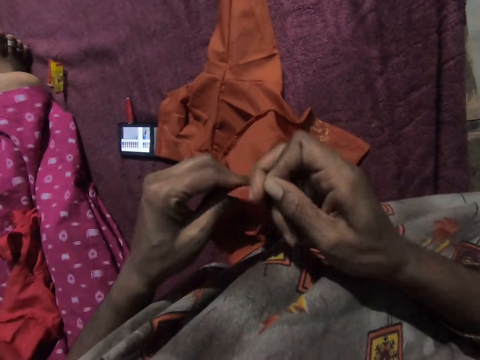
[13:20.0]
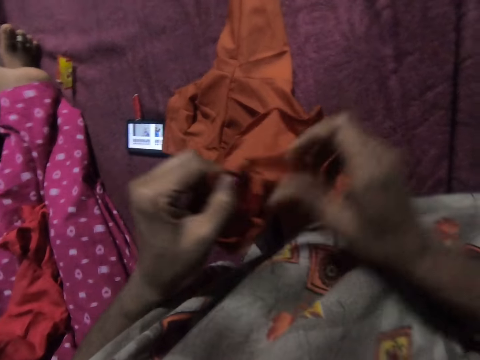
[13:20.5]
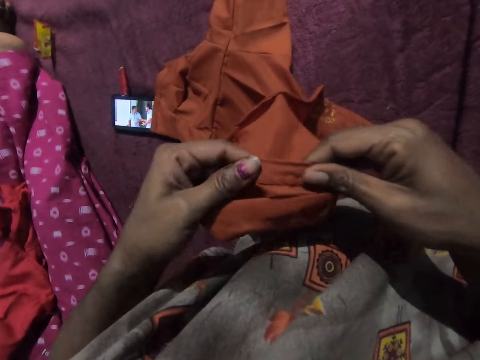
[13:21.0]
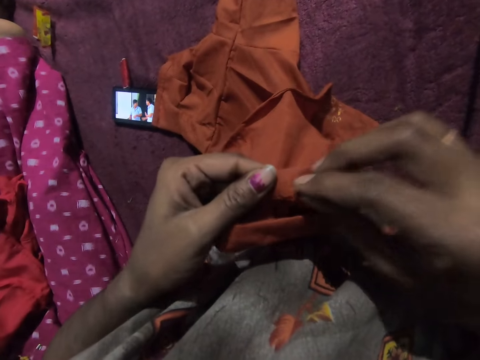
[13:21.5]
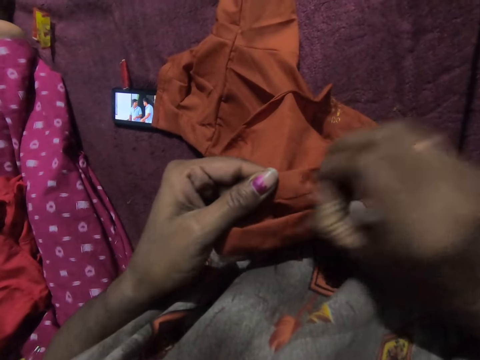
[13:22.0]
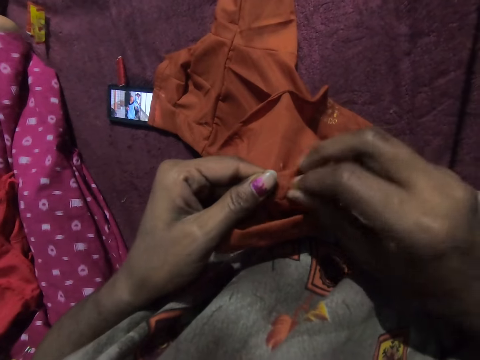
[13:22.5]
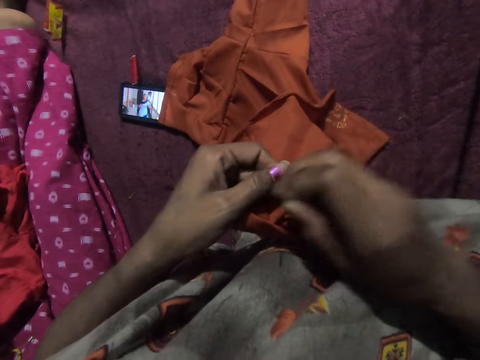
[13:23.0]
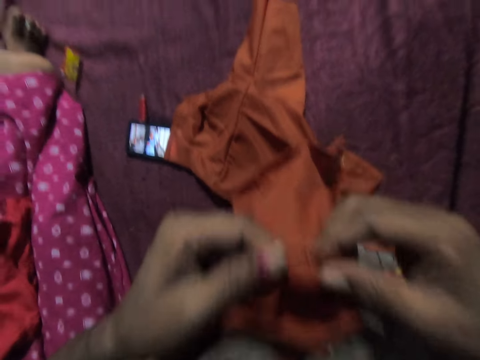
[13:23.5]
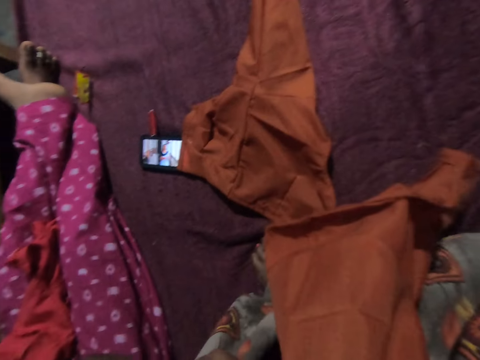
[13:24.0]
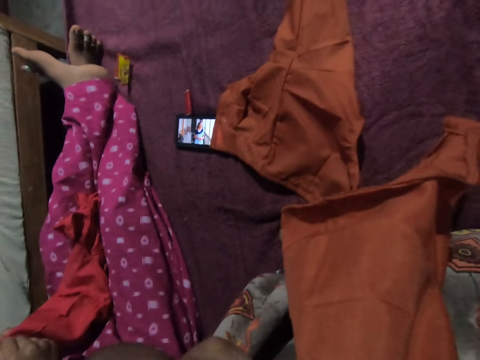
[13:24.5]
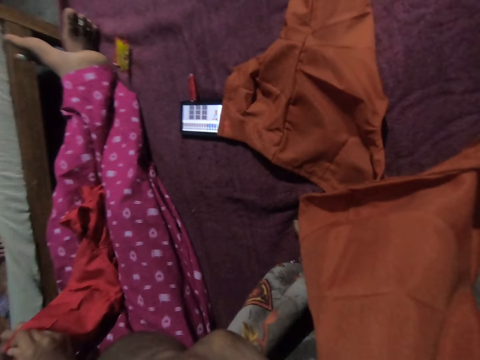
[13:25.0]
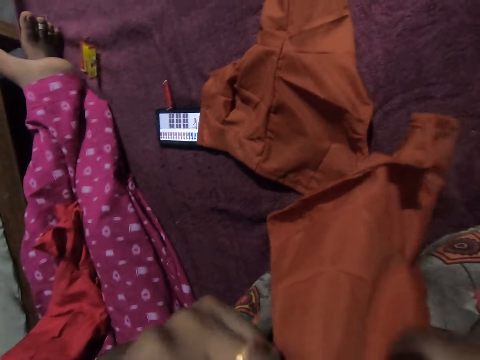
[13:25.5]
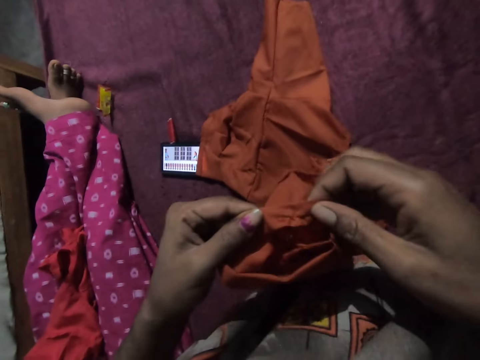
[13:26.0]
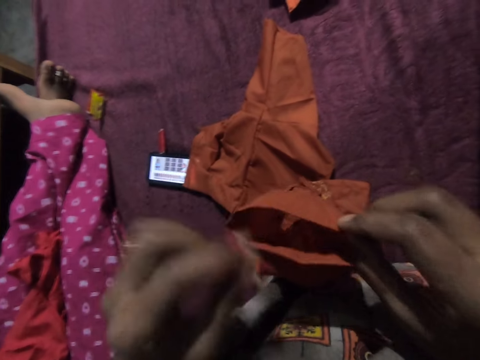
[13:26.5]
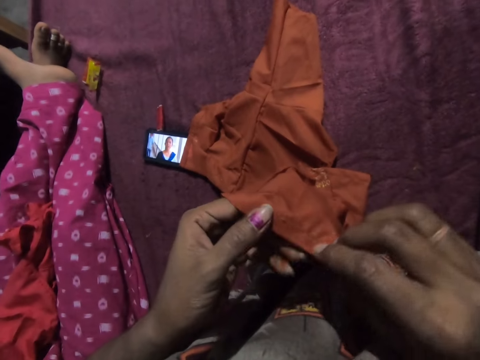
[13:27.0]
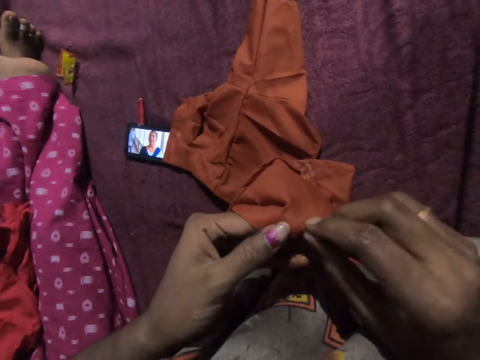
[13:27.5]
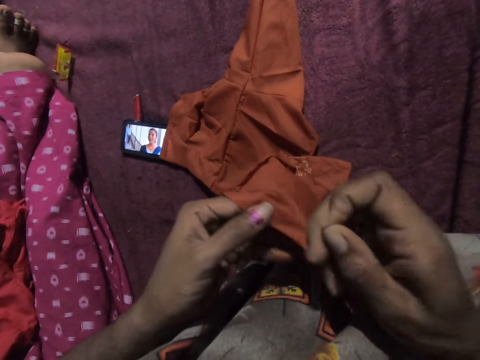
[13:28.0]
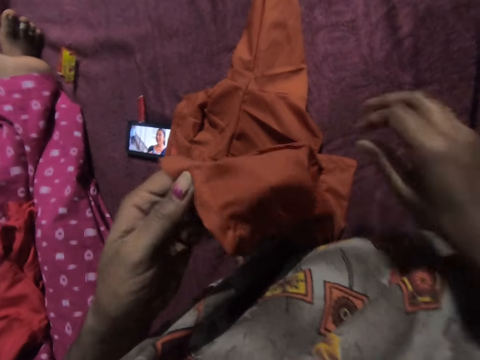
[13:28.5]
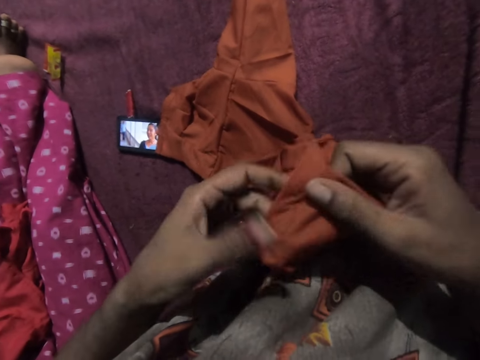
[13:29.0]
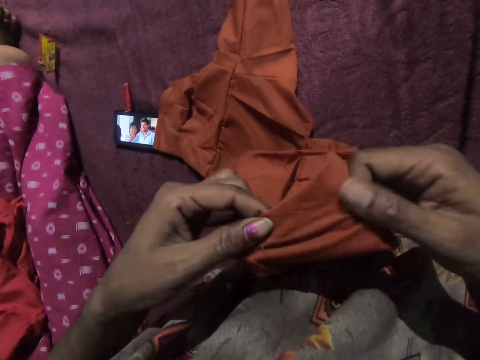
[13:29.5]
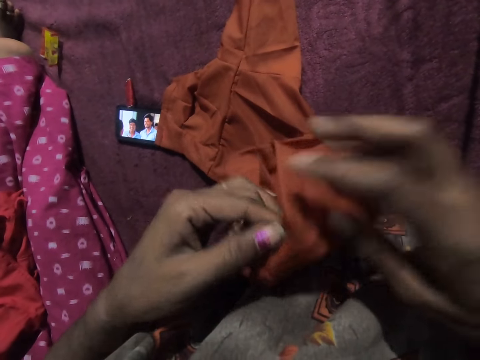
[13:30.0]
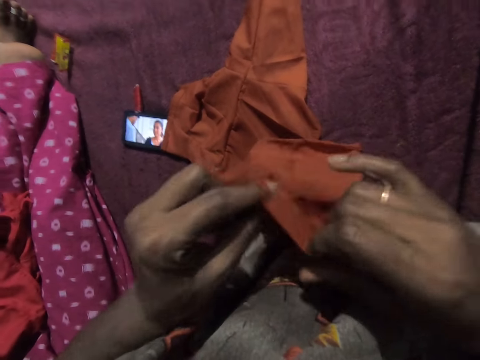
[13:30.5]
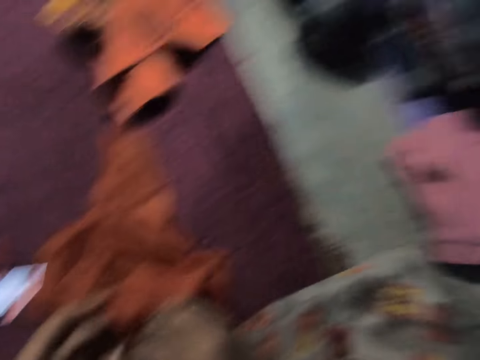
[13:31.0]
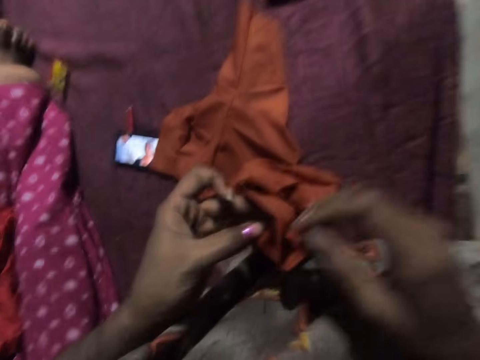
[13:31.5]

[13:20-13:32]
The camera wearer pulls a strand of thread from the cloth with her right hand. She cuts the strand of thread with her right hand. She holds the cloth with her hands. She pulls the strand of thread from the cloth with her right hand. She moves the cloth towards her mouth with her hands. She cuts the thread with her teeth. A man interacts with a woman. The camera wearer pulls the strand of thread from the cloth with her right hand. She cuts the strand of thread with her right hand. She holds the cloth with her hands. She adjusts the dress with her hands.

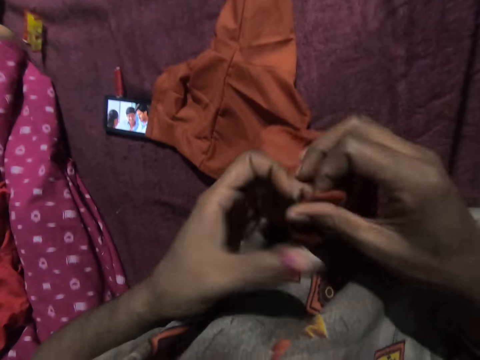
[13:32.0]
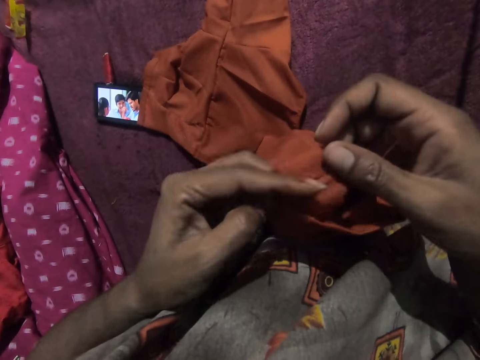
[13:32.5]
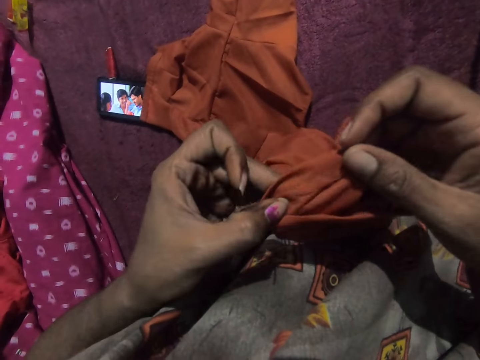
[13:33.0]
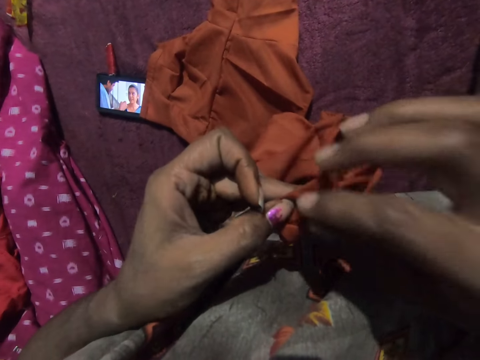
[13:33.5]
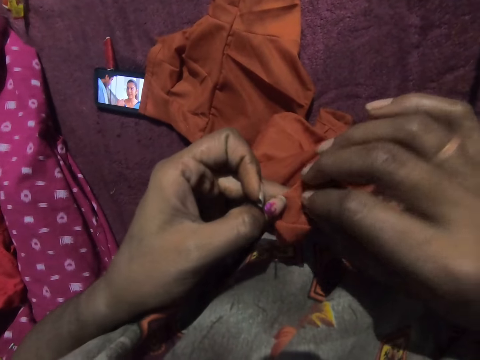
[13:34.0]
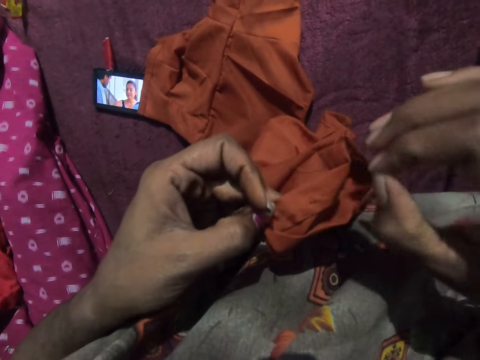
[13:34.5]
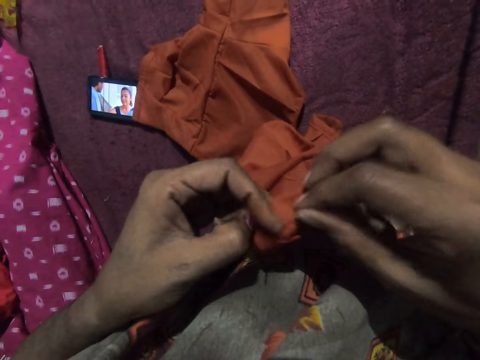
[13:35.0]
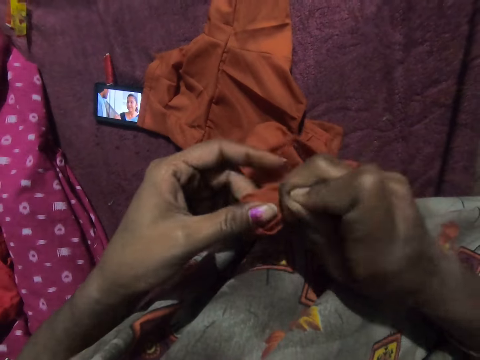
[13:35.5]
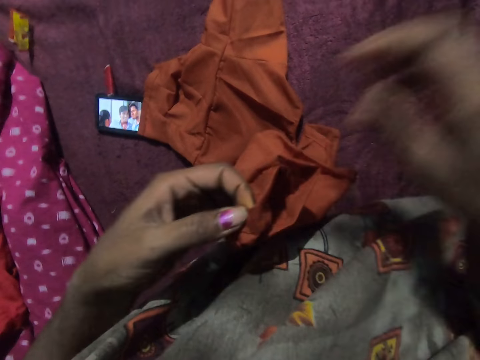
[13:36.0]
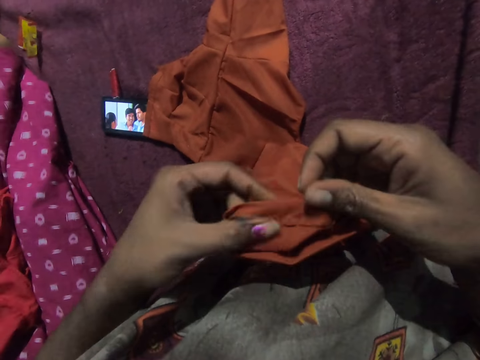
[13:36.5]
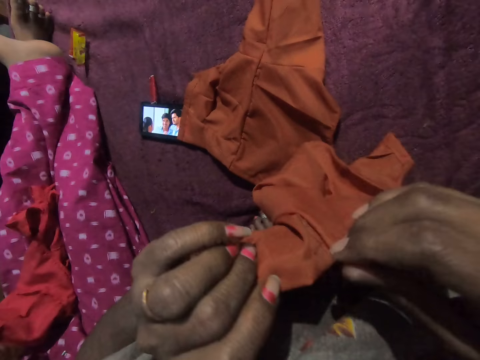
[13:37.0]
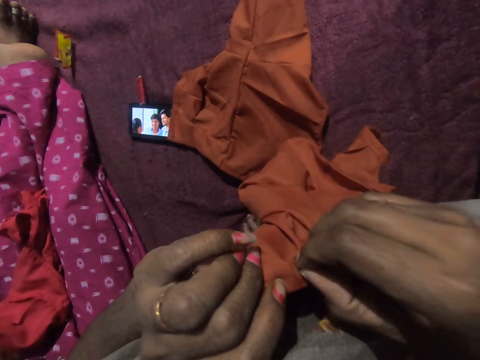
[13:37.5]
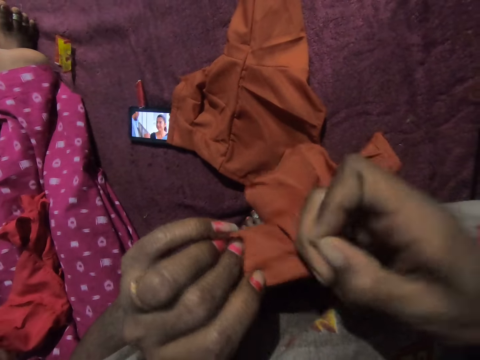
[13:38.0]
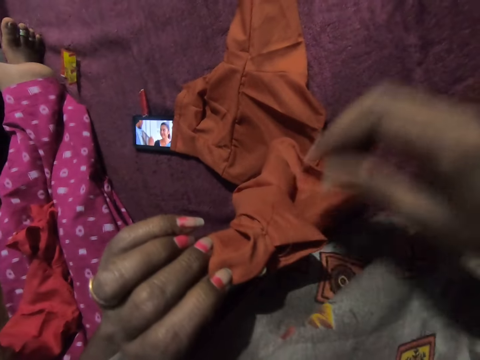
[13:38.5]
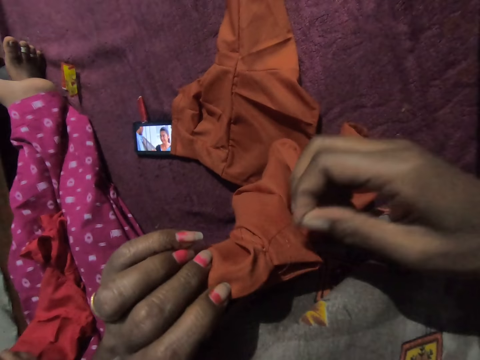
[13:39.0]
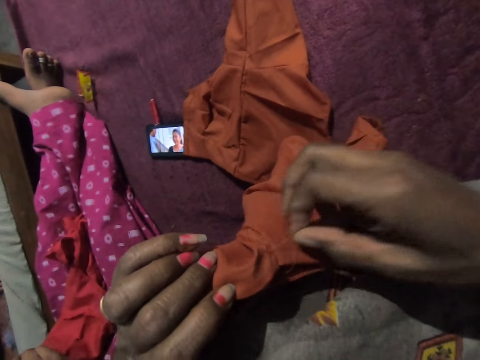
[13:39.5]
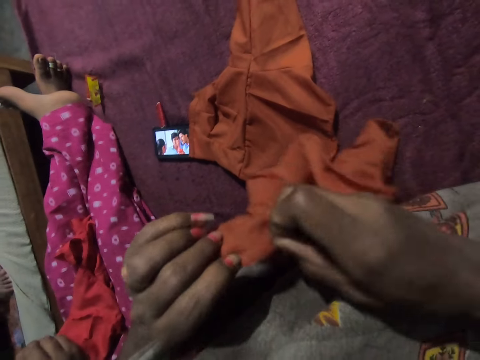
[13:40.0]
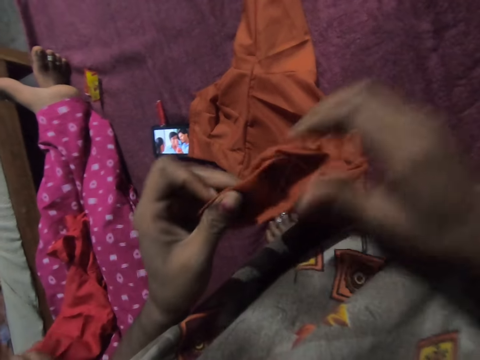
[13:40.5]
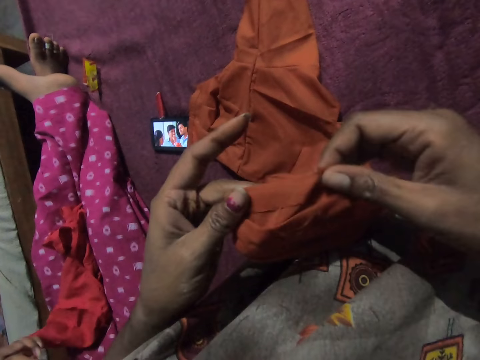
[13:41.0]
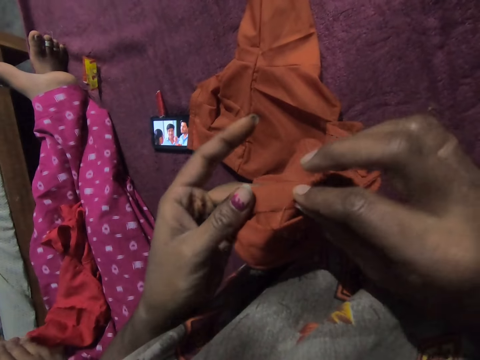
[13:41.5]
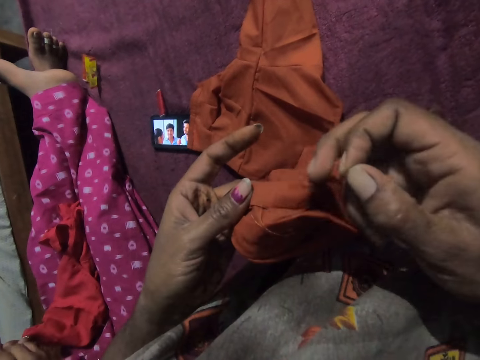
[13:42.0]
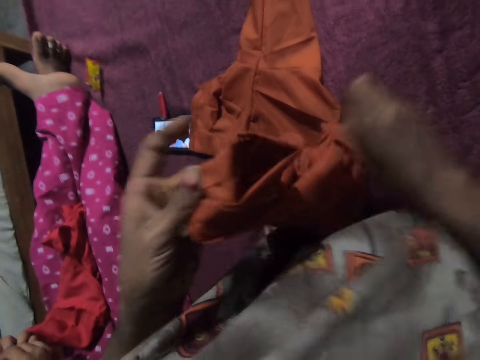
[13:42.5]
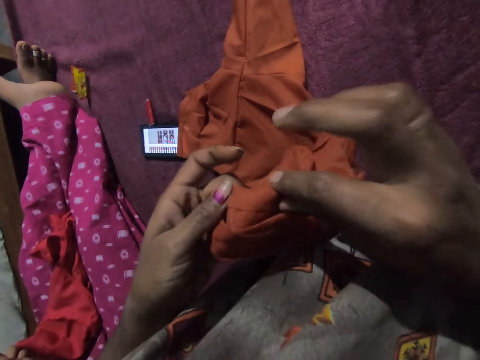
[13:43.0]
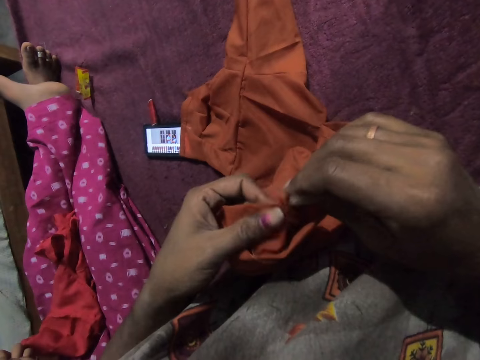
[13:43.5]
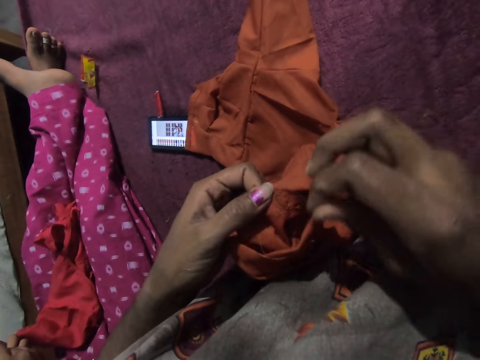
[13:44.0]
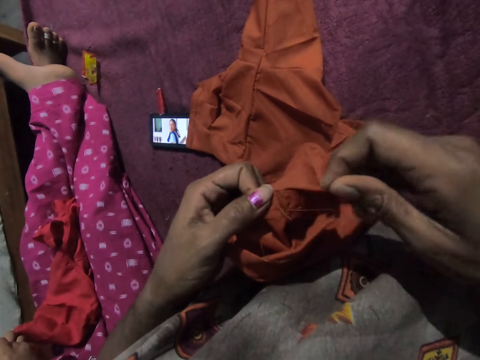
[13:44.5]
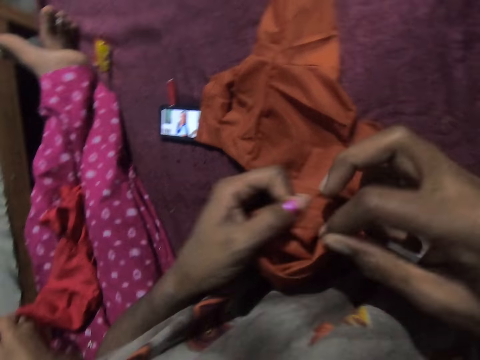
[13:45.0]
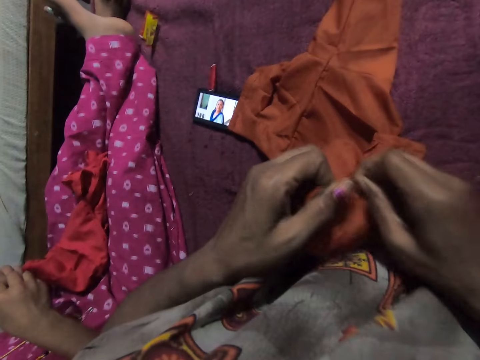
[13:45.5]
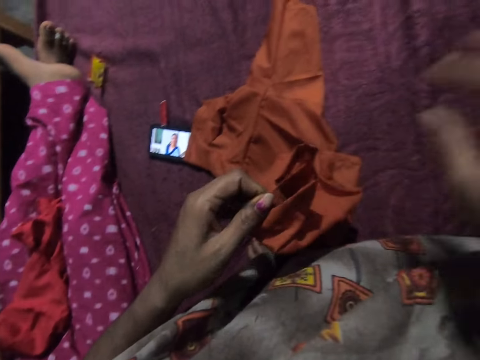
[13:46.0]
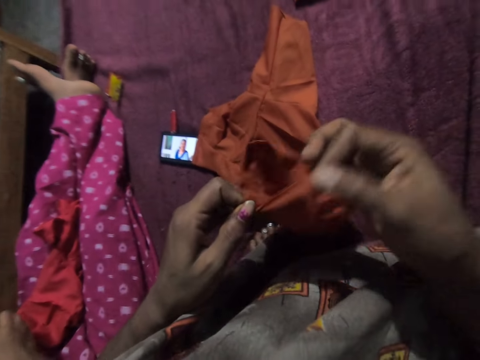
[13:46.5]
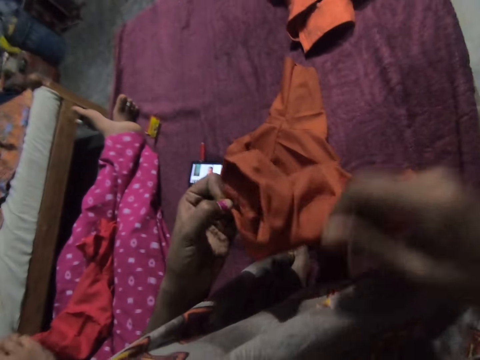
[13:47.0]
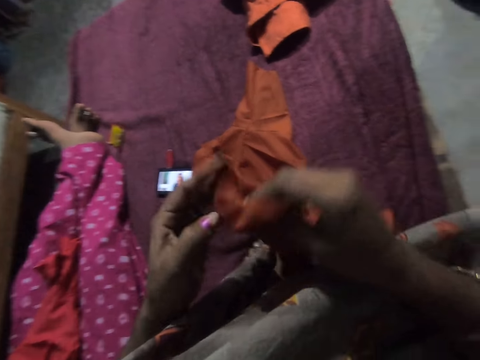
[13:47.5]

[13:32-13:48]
The camera wearer pulls a strand of thread from the cloth with her right hand. She cuts the strand of thread with her right hand. She holds the cloth with her hands. She pulls the strand of thread from the cloth with her right hand. She cuts the strand of thread with her right hand. She does it again. She holds the cloth with her hands. She cuts the strand of thread with her right hand. She cuts the strand of thread from the cloth with her right hand. She touches the cloth.
